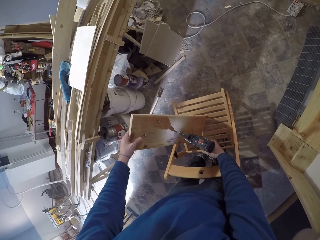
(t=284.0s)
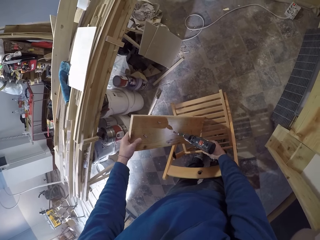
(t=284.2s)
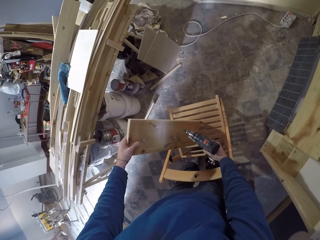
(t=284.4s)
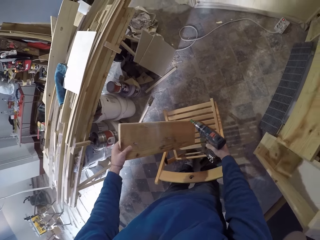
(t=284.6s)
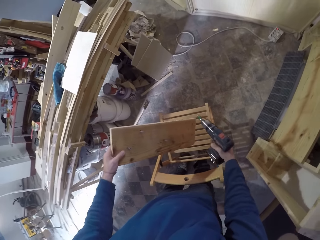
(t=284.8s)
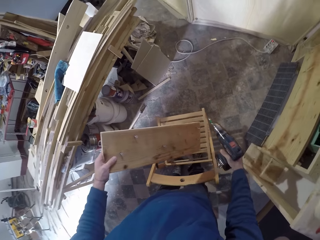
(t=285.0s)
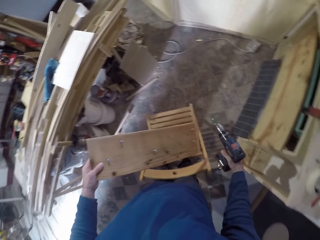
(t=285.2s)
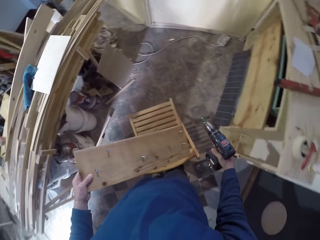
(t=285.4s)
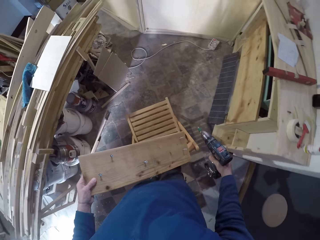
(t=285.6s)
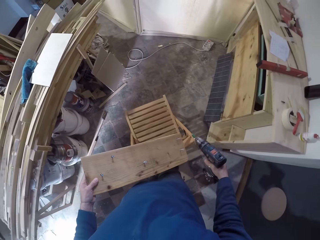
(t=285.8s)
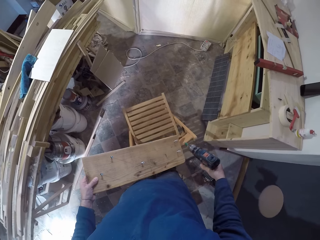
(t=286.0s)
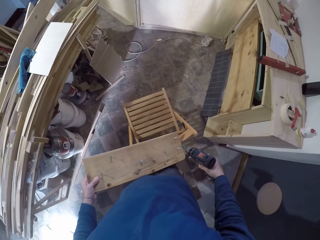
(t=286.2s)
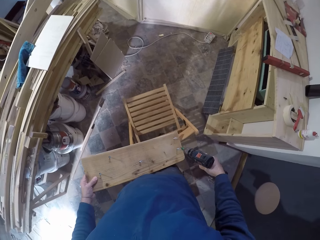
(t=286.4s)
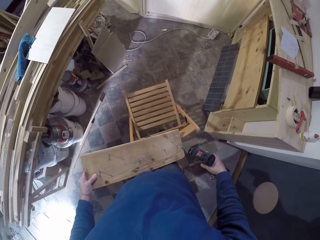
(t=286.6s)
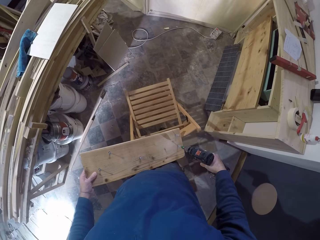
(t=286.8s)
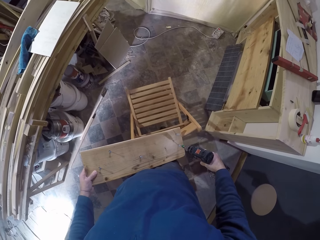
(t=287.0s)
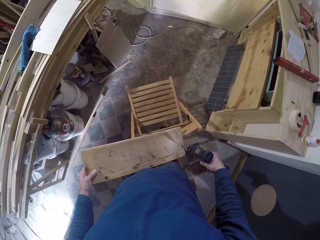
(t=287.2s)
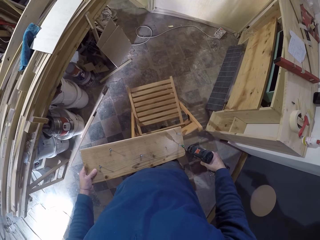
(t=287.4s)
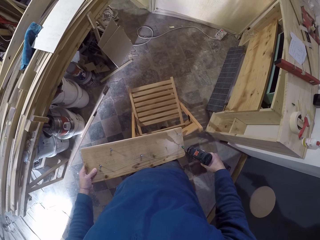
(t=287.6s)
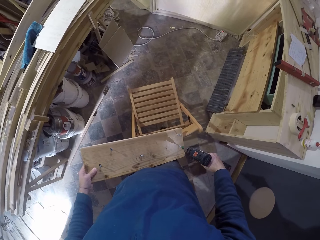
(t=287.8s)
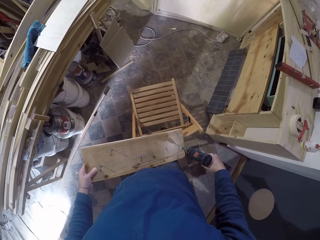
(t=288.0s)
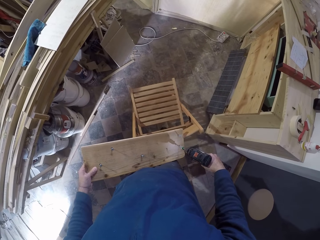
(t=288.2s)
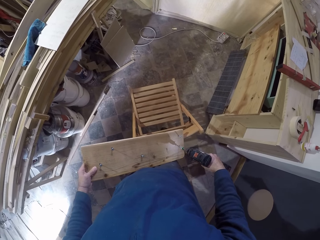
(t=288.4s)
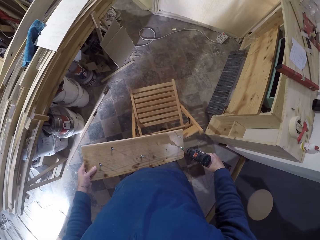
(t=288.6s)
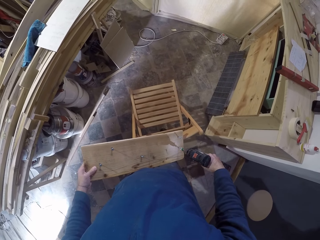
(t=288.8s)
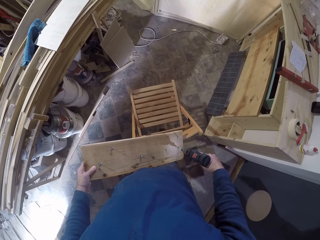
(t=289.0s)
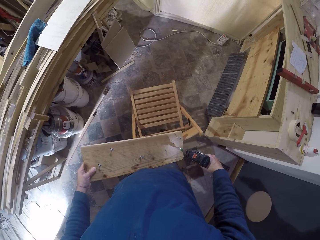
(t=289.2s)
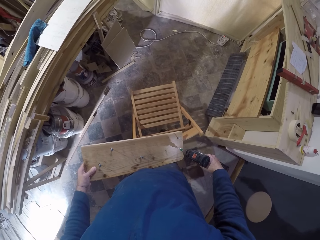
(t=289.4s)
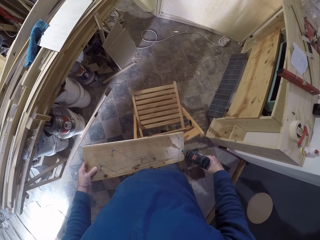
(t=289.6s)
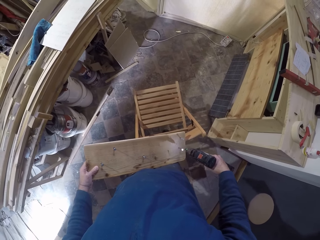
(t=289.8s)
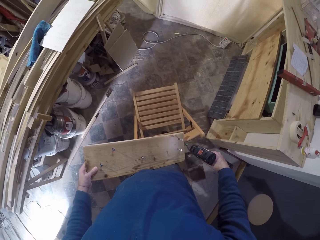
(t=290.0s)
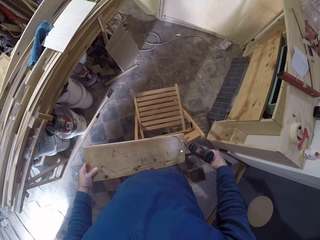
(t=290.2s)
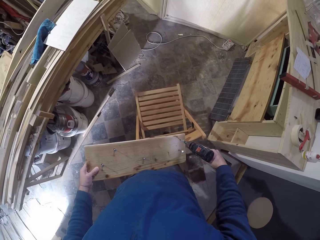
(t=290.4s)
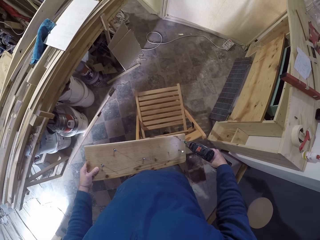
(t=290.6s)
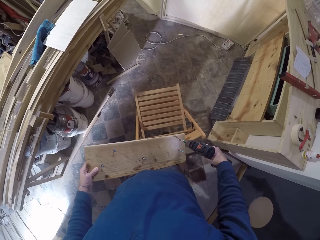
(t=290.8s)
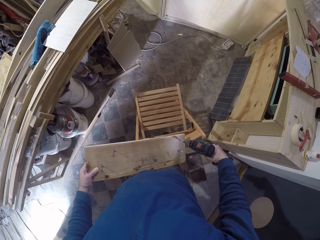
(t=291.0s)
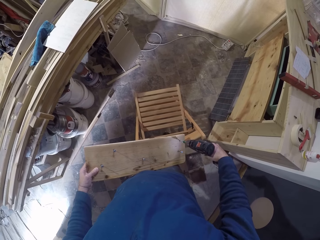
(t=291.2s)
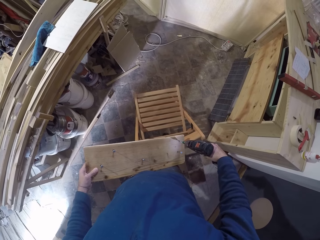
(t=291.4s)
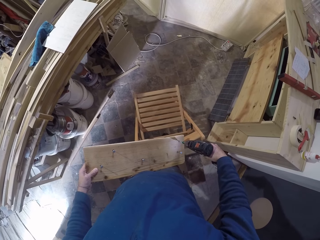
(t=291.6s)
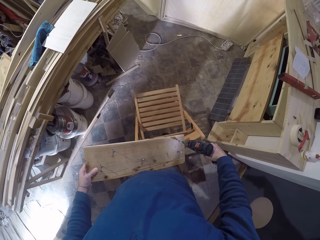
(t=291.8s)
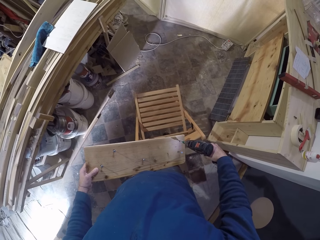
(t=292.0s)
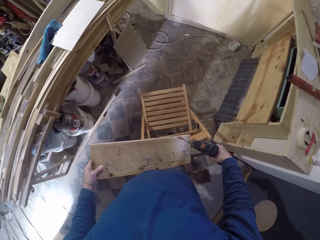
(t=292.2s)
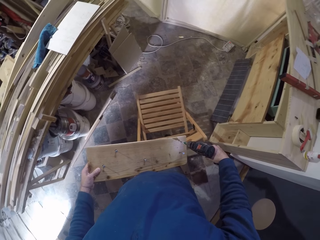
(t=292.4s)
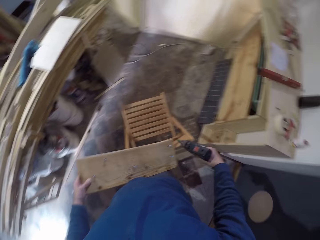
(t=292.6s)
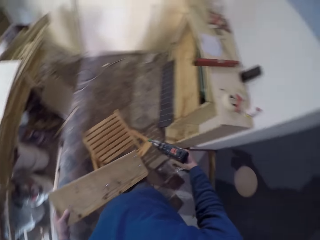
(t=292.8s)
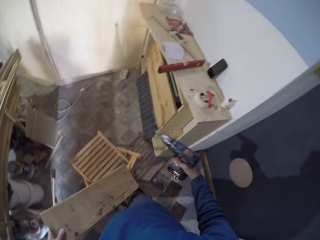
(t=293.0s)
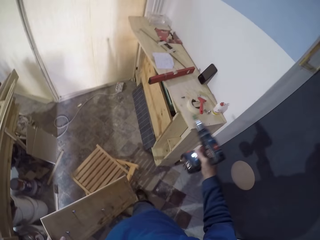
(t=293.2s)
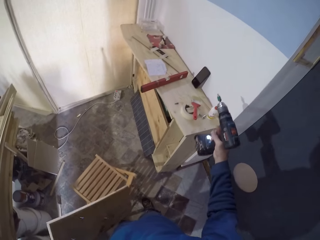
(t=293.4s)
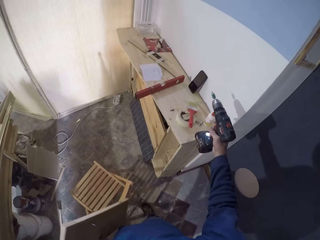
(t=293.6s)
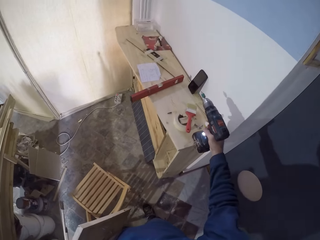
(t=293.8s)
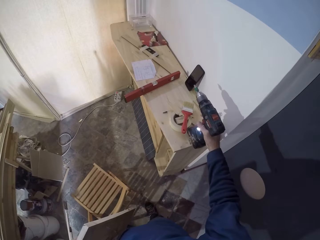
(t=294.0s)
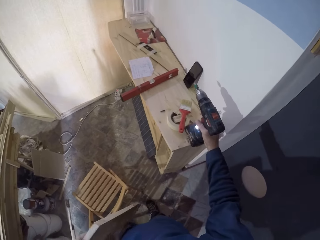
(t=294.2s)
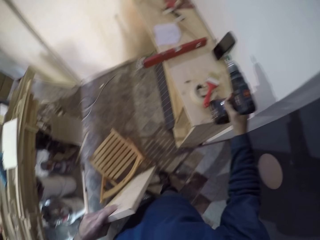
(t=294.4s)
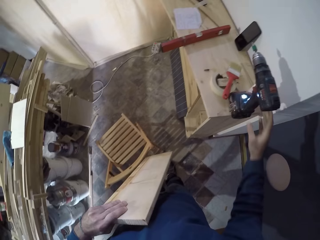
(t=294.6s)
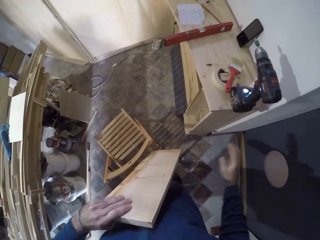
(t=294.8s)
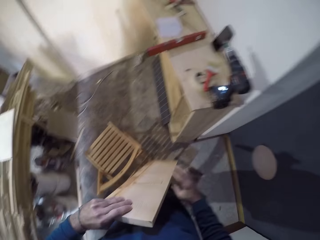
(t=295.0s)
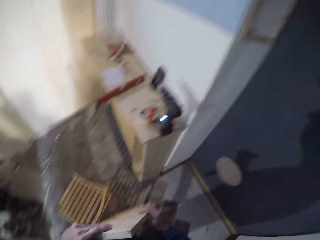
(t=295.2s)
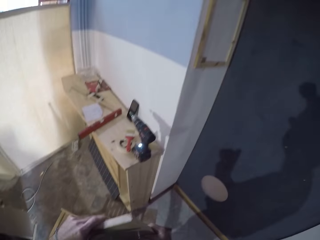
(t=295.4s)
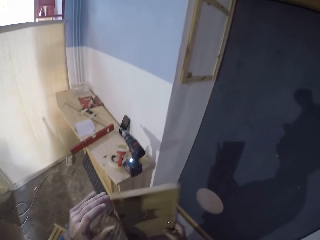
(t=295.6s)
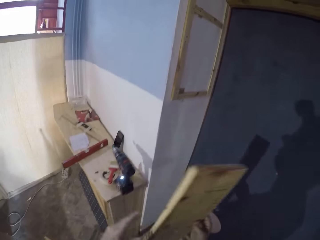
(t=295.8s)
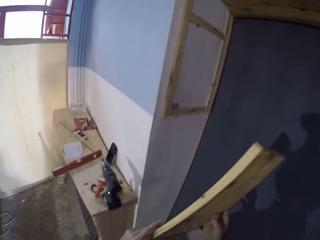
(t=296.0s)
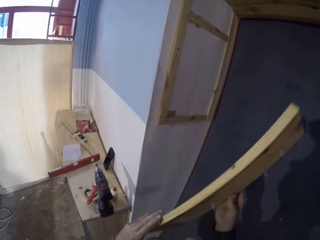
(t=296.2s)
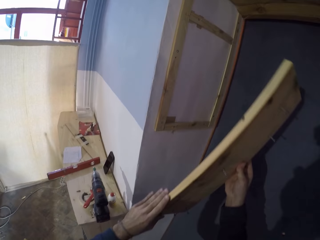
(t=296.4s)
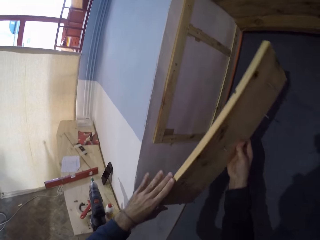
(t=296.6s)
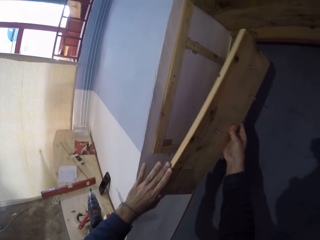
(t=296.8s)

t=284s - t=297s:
The camera wearer lifts the wooden plank from the chair with his left hand. He places the wood on the chair. He drives a screw into the plank of wood in his left hand with the power screwdriver in his right hand. He does it again. He places the power screwdriver in his right hand on the bench. He holds the plank of wood with both hands.

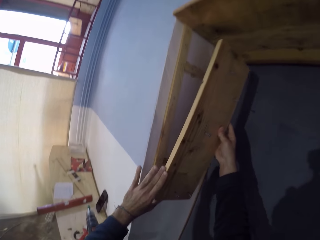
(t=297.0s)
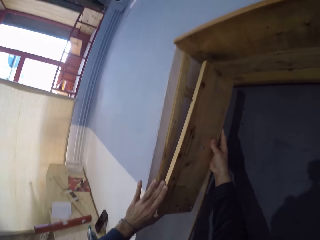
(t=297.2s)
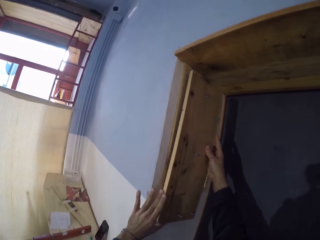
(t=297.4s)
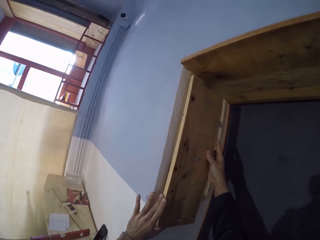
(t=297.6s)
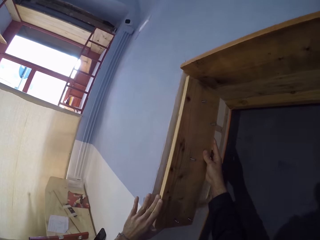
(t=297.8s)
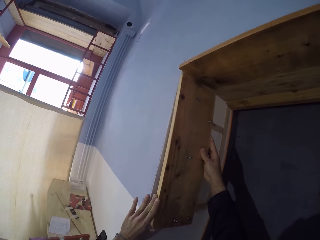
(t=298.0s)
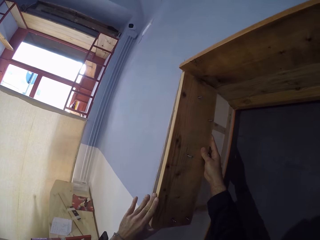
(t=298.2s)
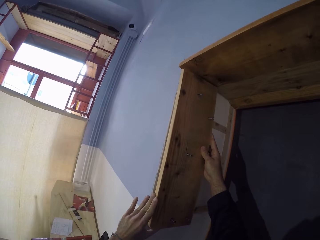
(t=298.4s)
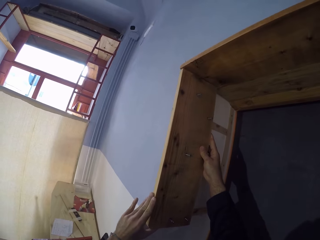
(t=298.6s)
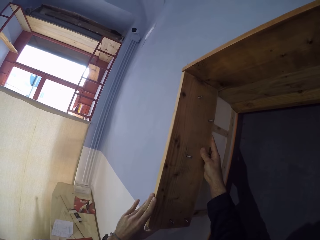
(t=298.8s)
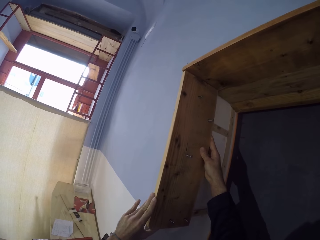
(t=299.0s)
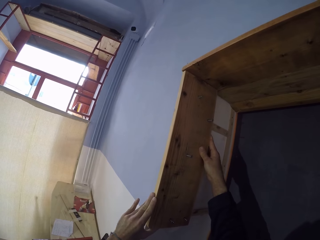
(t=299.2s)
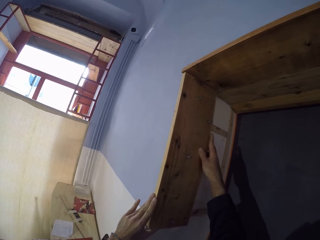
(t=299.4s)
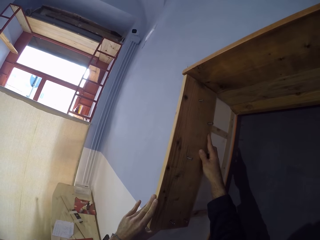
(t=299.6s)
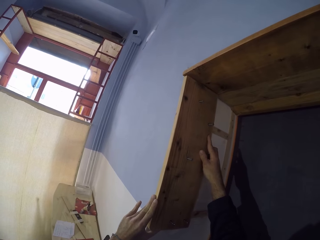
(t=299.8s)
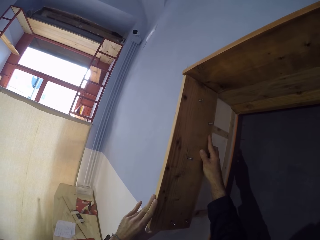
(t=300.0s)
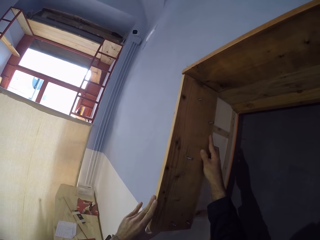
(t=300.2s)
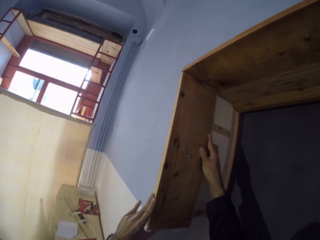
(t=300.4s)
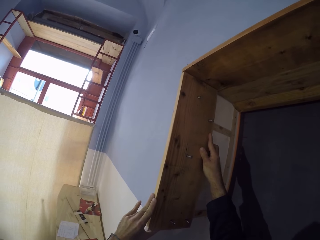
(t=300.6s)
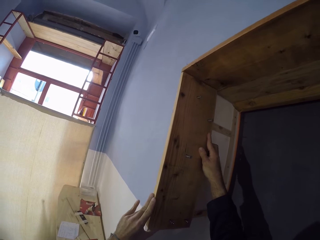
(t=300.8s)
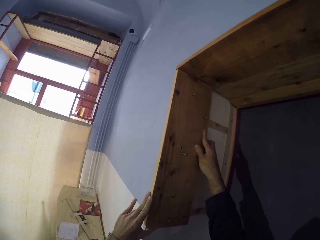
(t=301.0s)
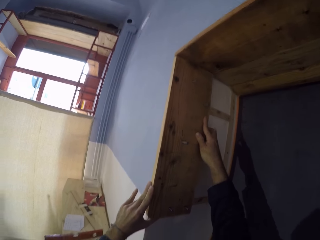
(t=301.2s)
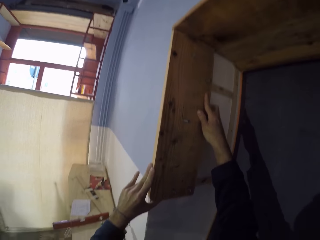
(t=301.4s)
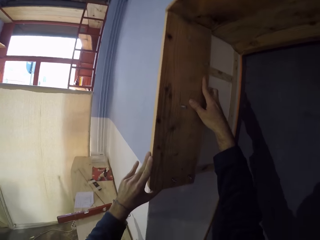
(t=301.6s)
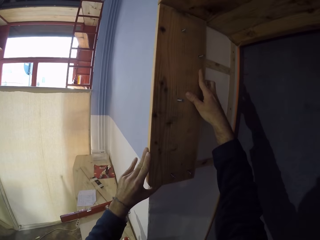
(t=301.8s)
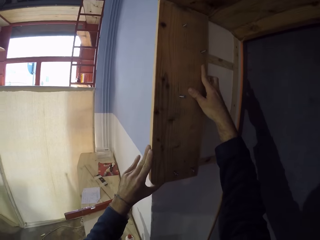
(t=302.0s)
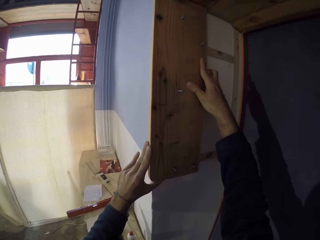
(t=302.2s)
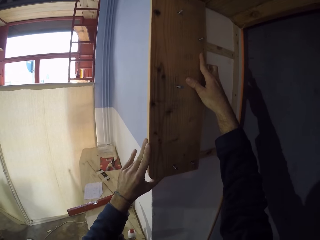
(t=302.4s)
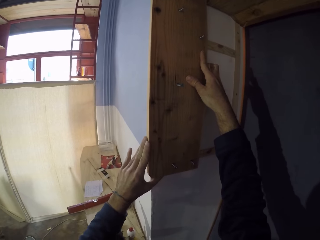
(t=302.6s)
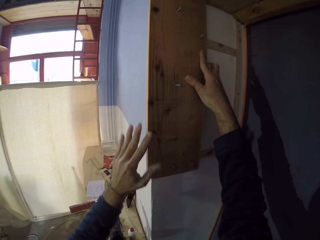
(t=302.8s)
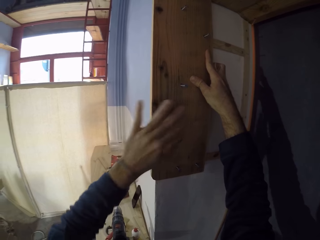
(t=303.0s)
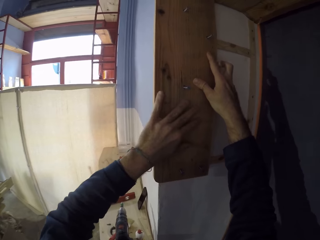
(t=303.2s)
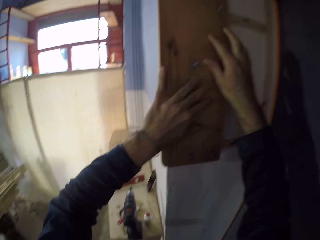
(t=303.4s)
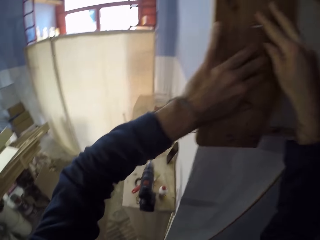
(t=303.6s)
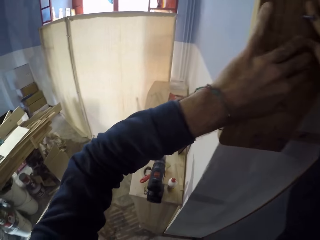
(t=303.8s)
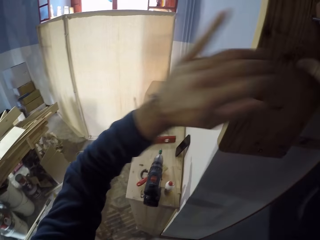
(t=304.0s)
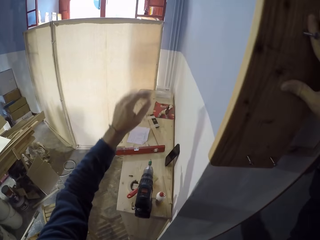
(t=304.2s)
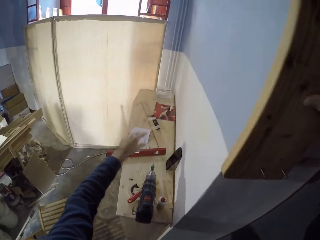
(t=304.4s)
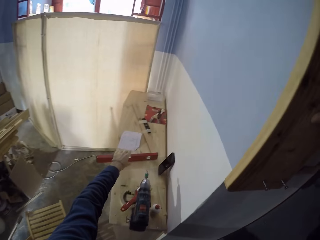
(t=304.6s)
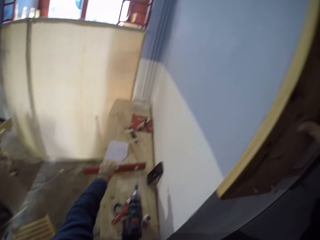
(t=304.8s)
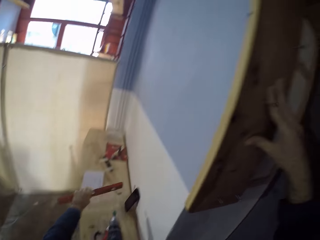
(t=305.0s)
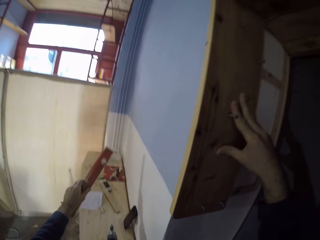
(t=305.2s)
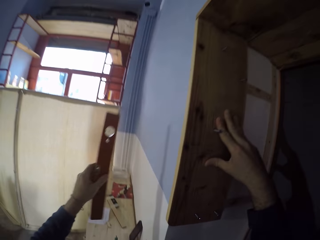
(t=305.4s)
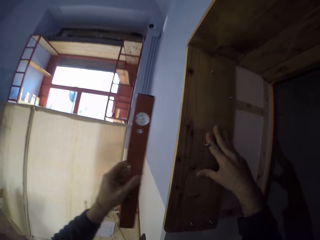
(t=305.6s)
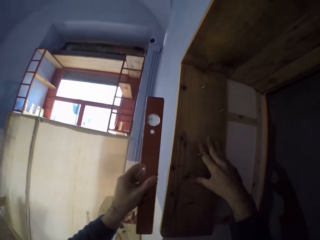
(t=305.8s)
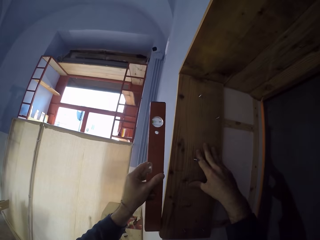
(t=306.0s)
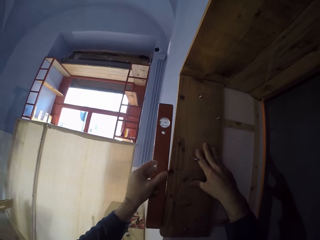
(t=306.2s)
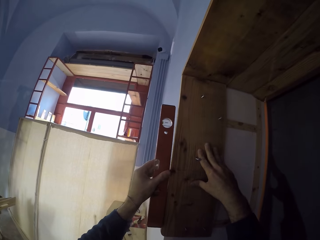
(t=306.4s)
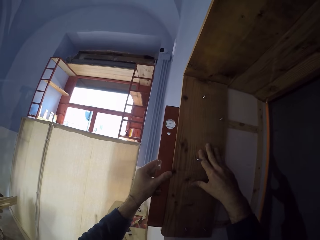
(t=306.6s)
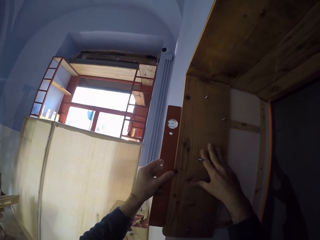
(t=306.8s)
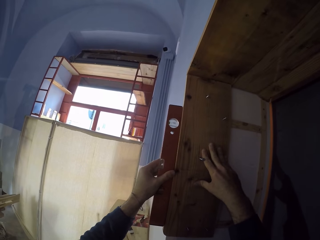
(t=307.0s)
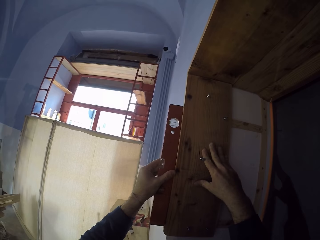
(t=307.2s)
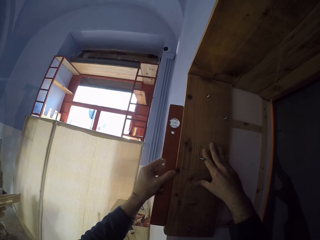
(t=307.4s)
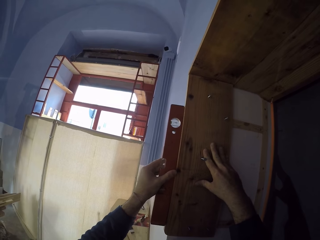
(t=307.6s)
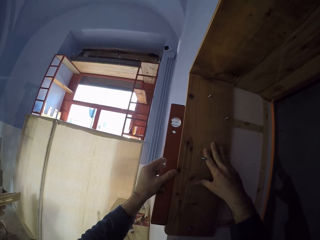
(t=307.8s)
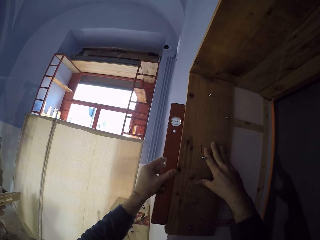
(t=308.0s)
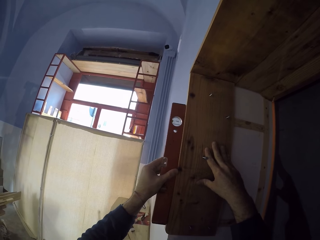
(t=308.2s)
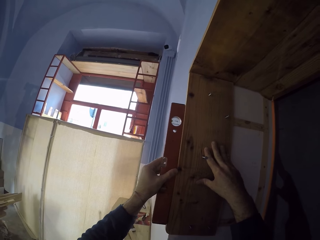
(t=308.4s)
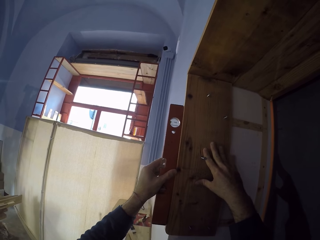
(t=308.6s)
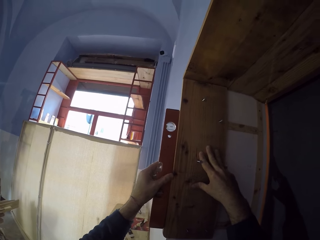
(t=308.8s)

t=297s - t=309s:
The camera wearer places the plank of wood in his hands against a wall. He picks up a spirit level from the bench with his left hand. He places the spirit level in his left hand against the plank of wood on the wall.
